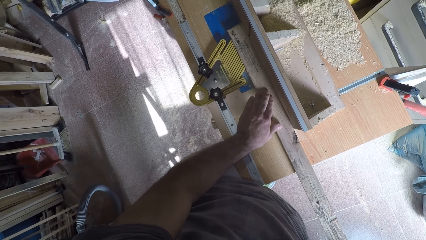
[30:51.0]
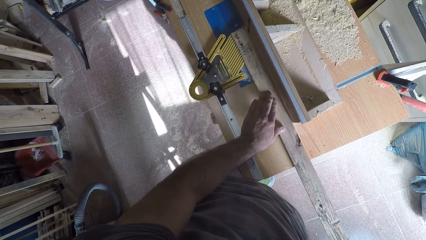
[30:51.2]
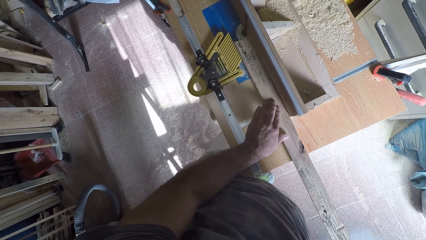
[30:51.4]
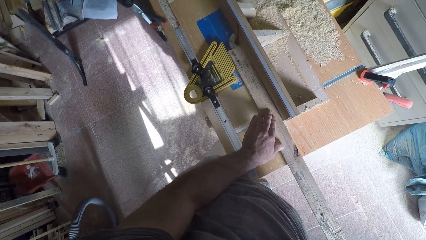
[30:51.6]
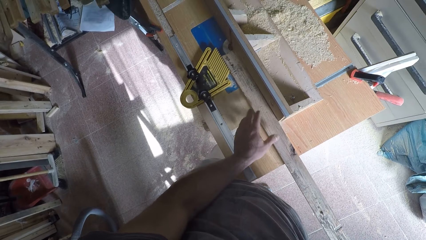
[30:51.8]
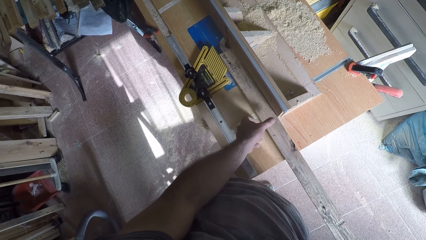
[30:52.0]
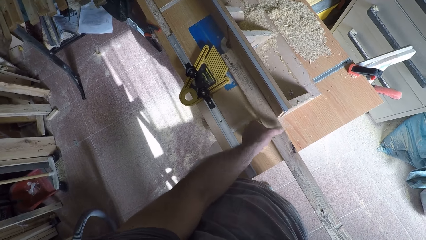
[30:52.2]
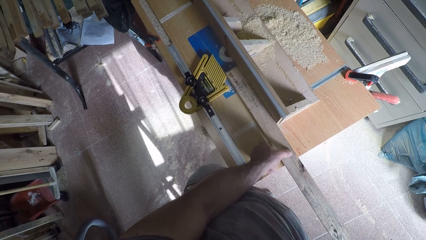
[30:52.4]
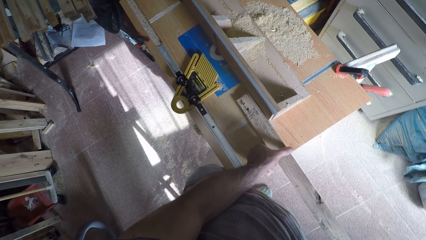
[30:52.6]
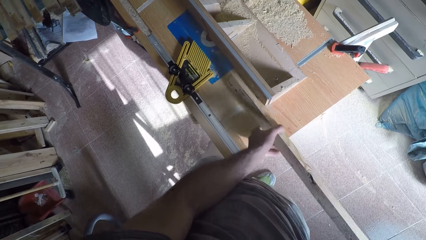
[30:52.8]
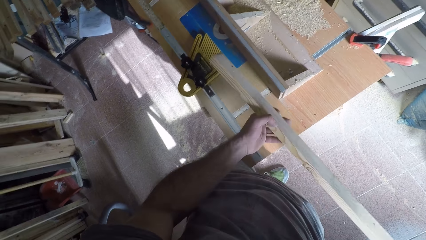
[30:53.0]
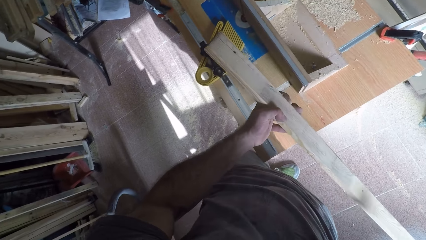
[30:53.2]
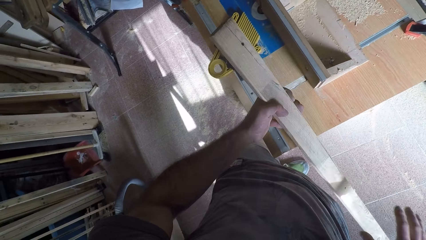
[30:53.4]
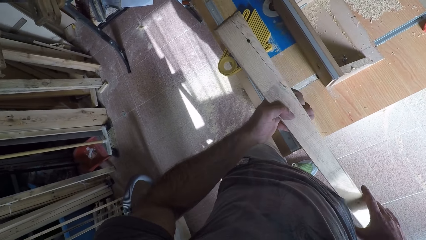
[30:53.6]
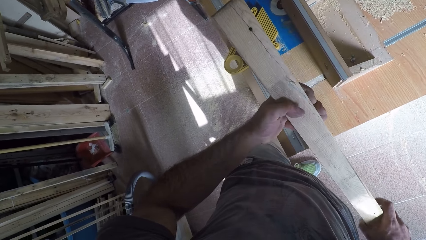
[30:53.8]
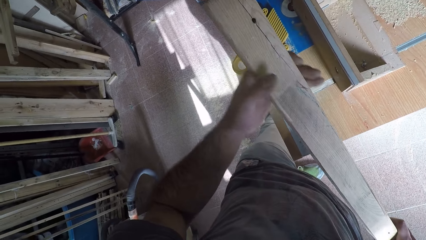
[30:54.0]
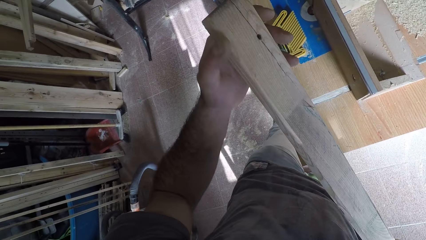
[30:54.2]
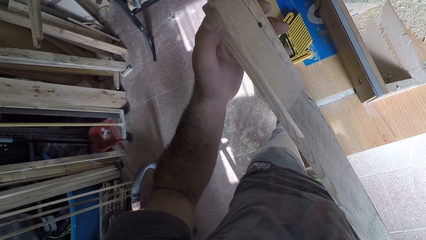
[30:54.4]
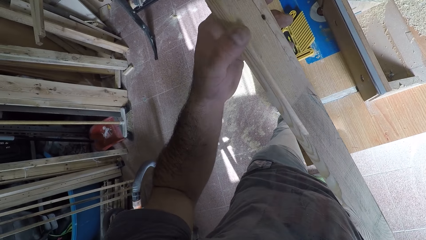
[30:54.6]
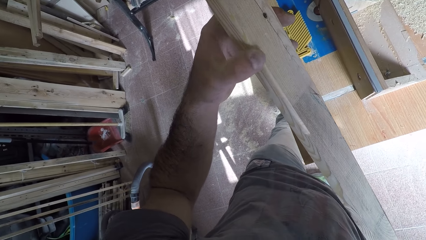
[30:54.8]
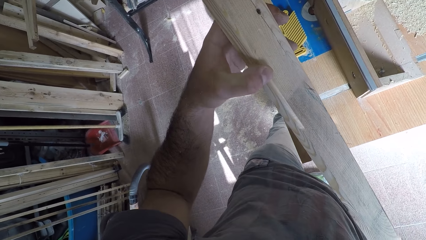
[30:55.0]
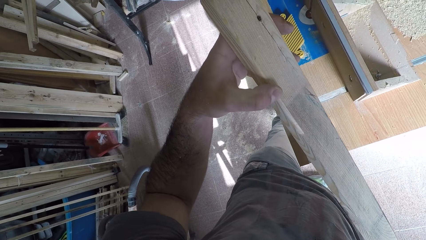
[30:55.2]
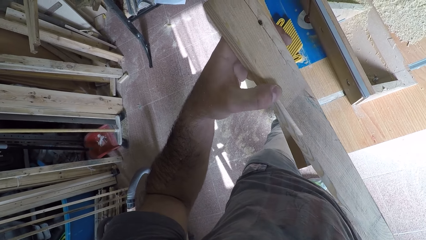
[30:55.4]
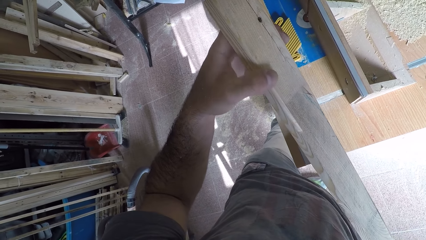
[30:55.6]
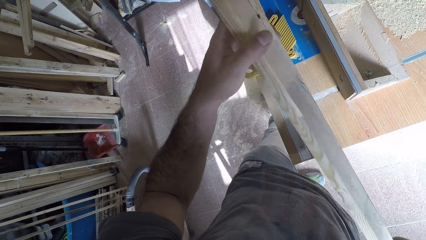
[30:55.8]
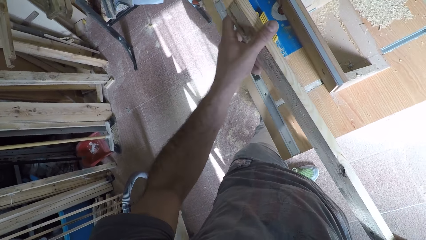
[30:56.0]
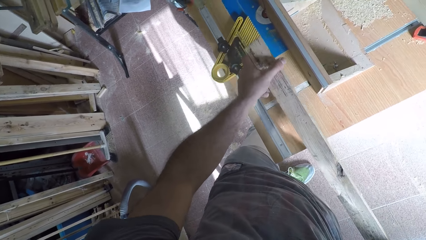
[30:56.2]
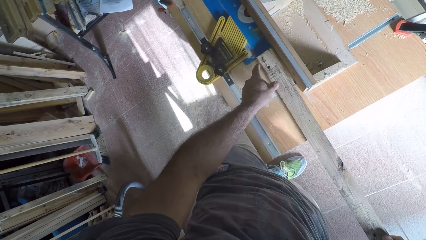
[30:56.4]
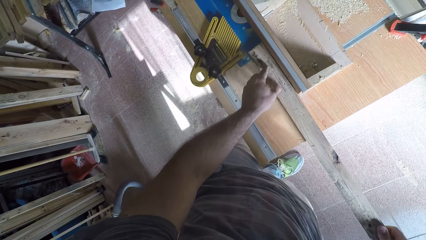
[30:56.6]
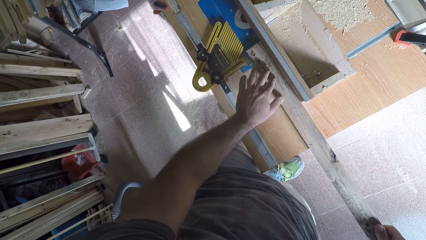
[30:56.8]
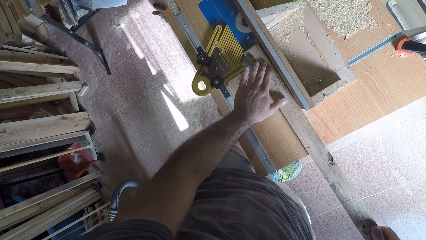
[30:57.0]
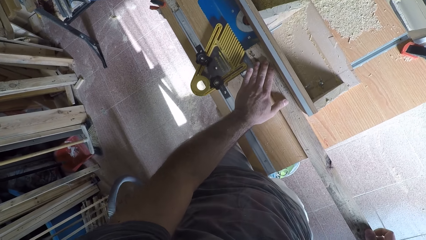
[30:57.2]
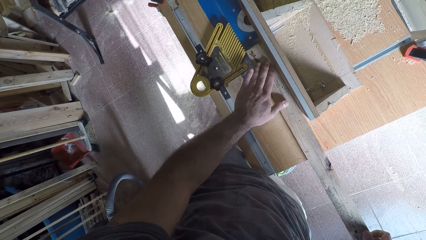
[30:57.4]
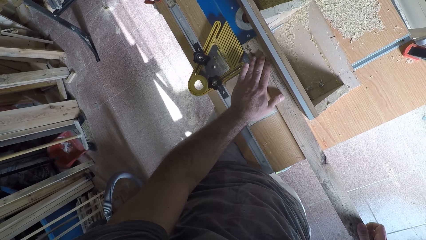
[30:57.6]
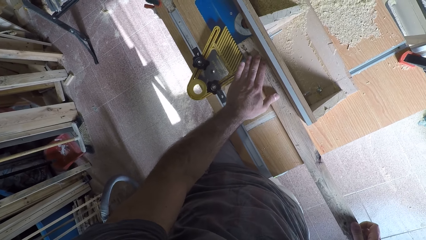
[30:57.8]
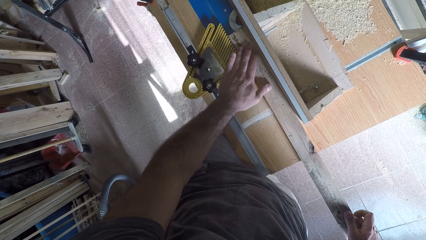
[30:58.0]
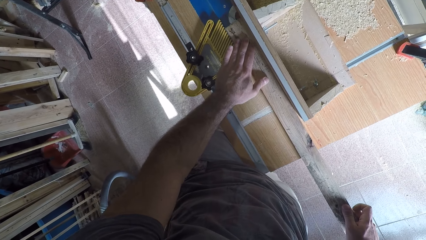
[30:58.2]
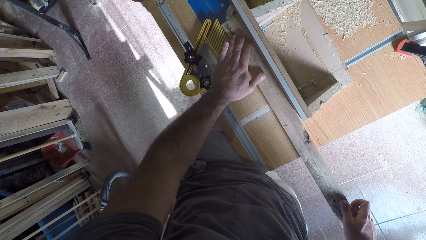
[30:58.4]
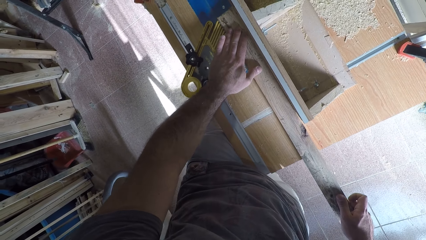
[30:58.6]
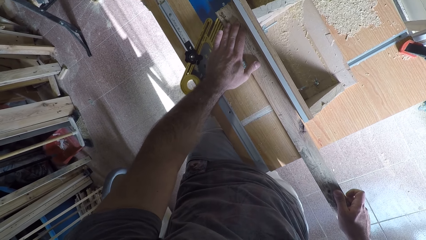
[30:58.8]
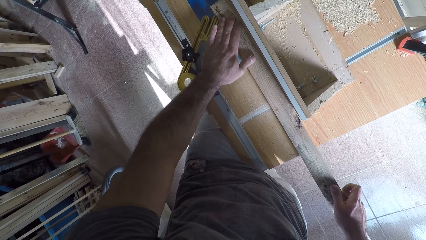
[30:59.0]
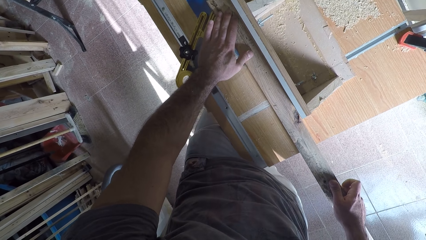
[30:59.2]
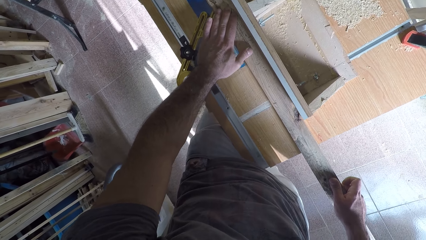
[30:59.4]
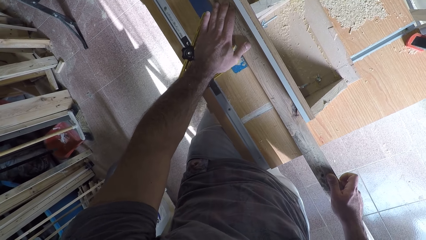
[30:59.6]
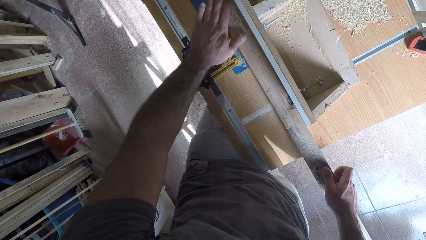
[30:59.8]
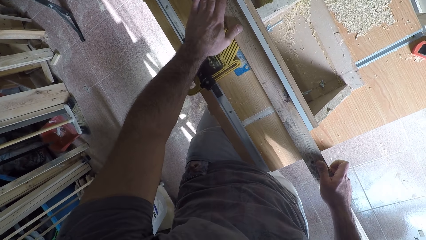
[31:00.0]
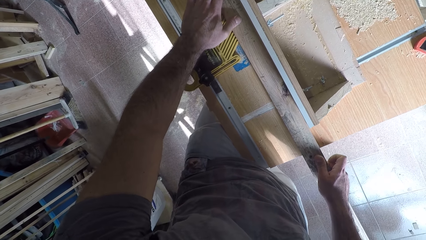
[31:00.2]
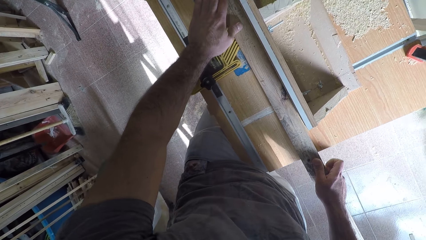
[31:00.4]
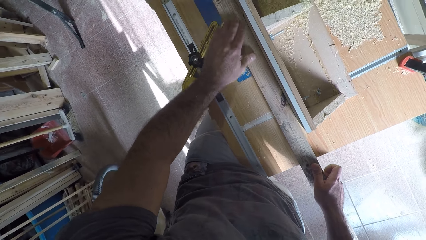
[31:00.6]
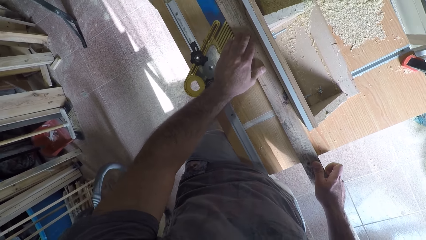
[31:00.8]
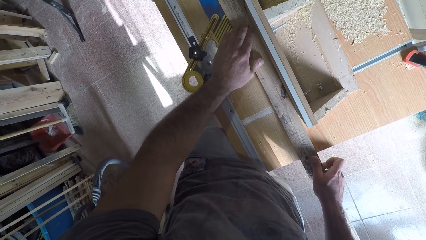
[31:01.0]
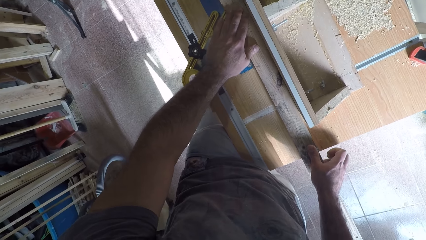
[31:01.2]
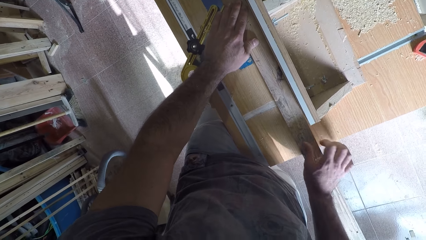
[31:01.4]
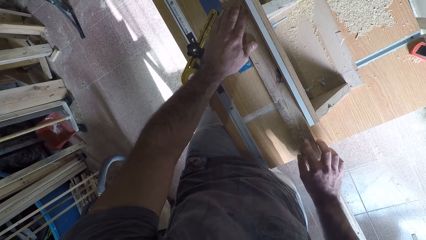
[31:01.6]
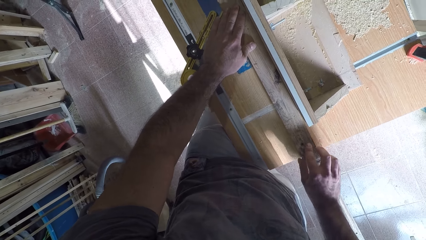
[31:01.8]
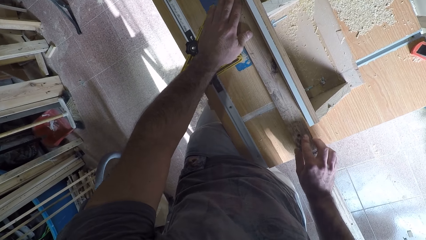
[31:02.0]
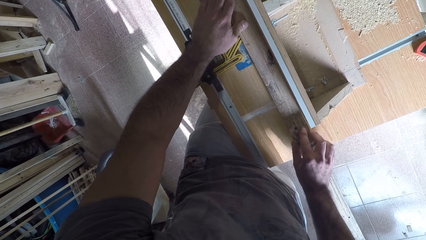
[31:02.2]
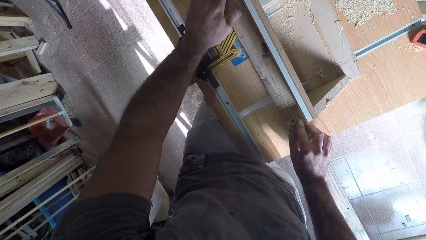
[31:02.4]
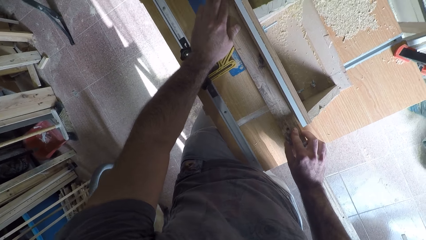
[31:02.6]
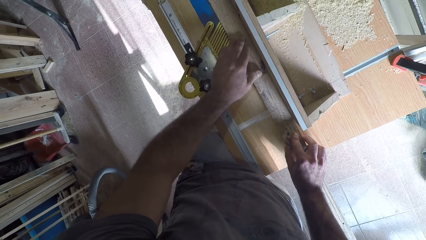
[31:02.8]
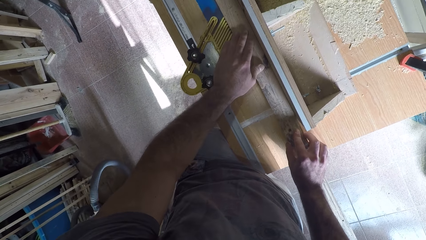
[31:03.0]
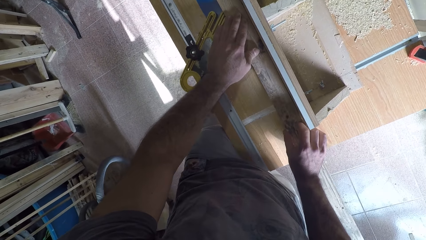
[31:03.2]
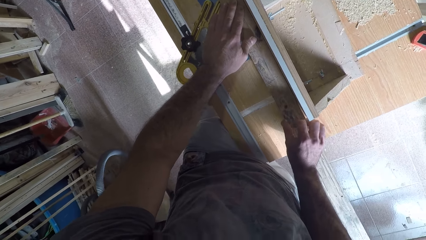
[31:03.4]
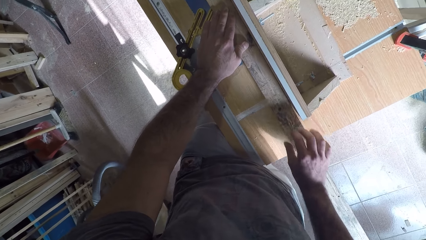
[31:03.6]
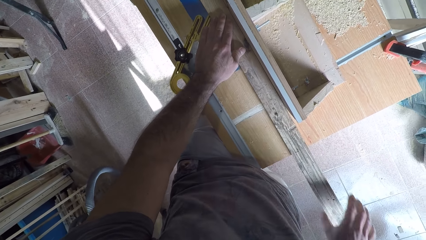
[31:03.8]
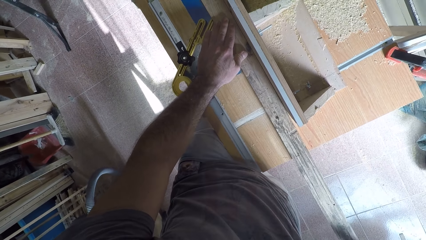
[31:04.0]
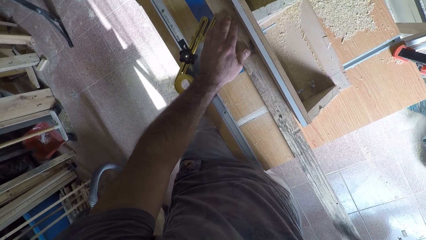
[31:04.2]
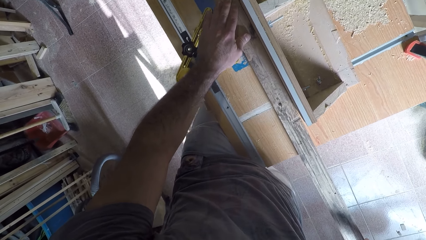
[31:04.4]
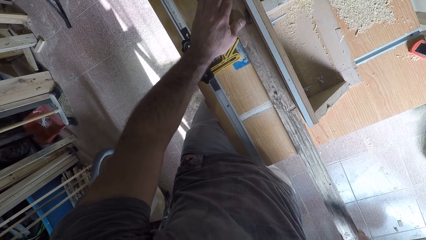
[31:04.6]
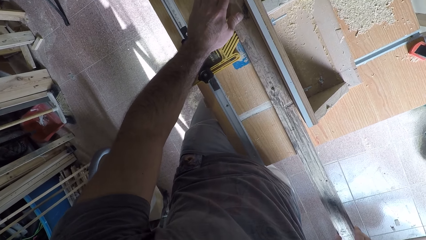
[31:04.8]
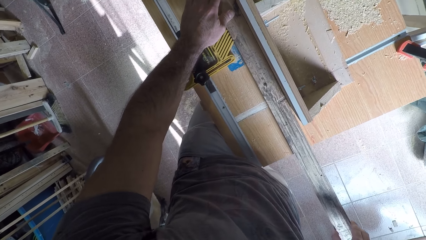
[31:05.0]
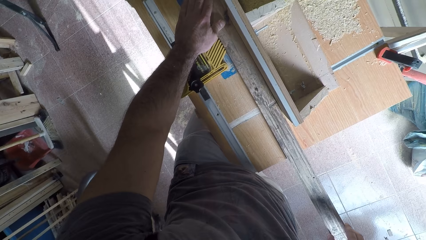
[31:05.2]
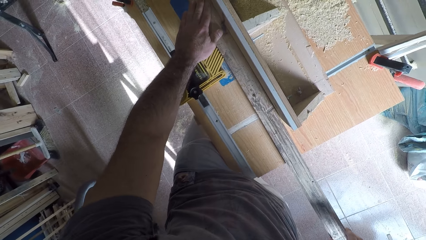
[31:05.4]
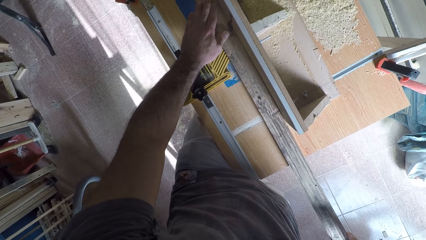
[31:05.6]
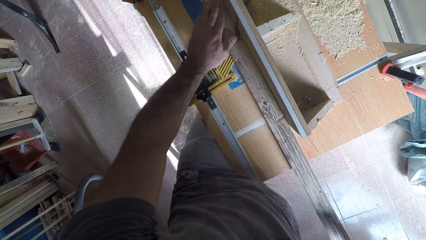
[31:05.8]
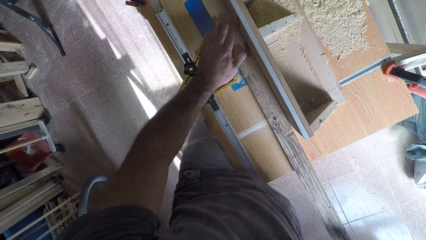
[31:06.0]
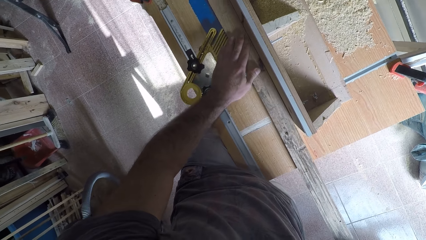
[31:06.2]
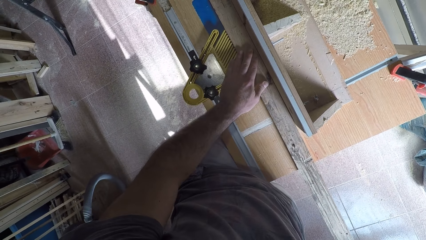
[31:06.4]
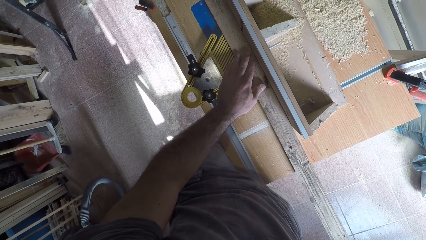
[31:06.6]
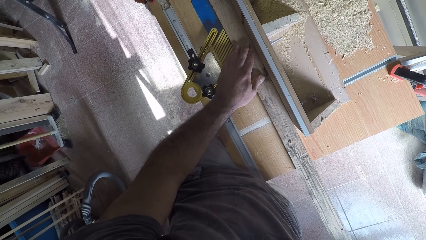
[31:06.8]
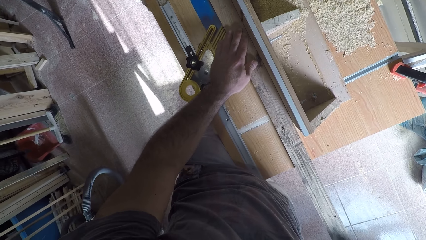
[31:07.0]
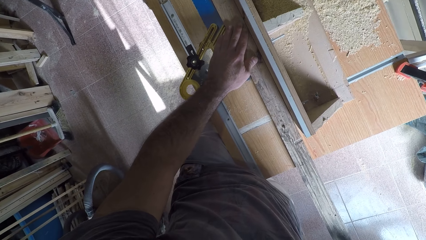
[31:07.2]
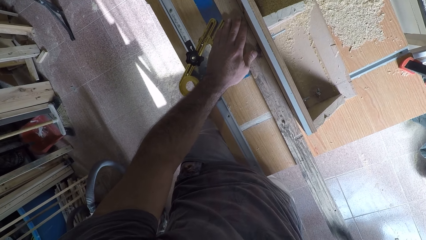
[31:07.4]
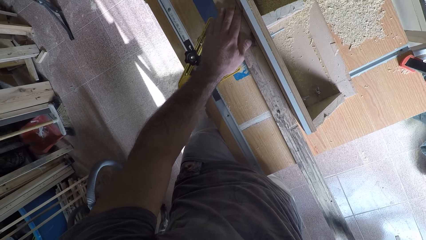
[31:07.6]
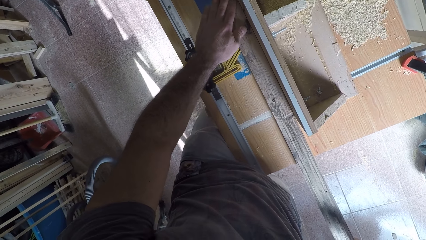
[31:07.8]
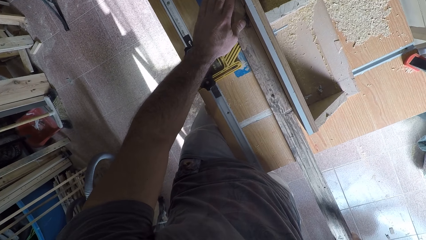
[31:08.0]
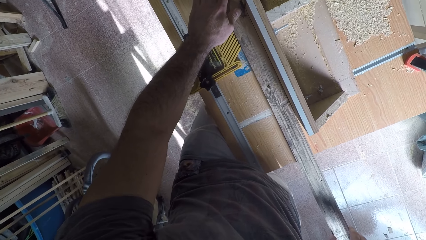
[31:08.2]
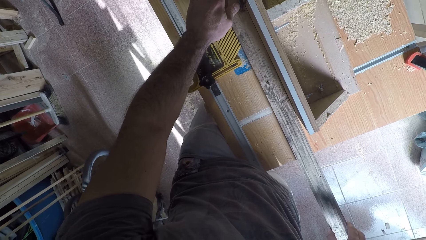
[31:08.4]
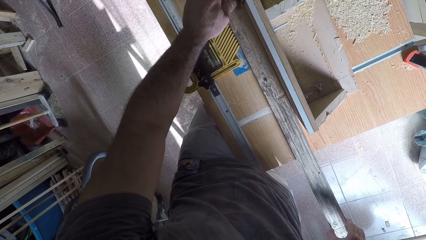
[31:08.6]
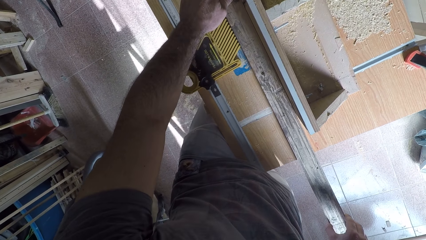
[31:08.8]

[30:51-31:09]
The camera wearer takes the wood off the circular saw machine or smoothing machine. He holds the wood with both his hands. He rubs the wood. He feels the surface of the wood with his left hand. He places the wood back on the circular saw machine. He works on the wood with the circular saw machine. He pushes the wood against the smoothing machine.
